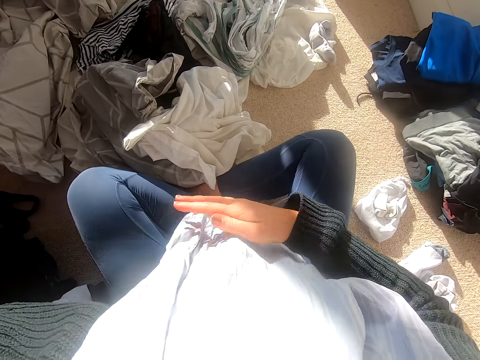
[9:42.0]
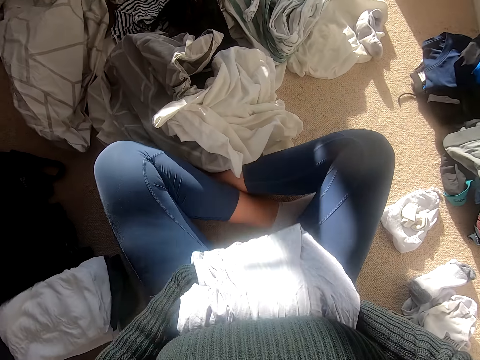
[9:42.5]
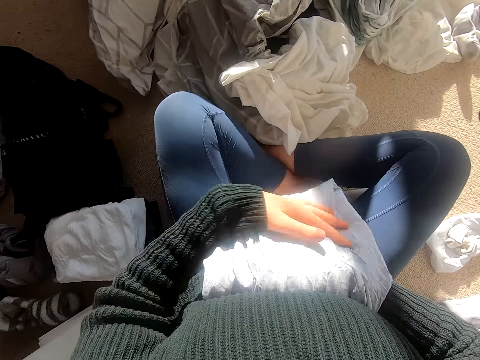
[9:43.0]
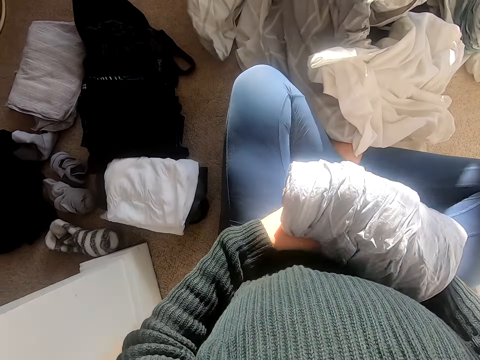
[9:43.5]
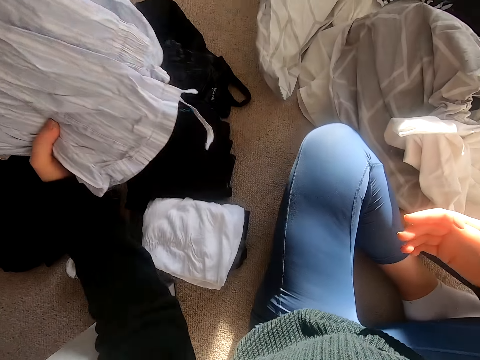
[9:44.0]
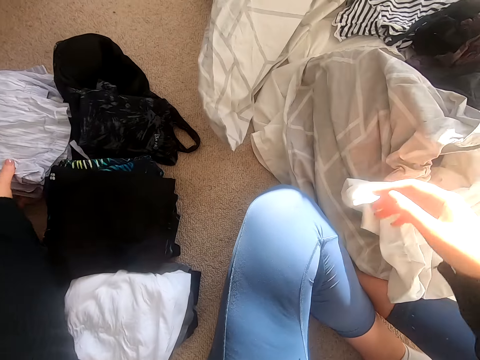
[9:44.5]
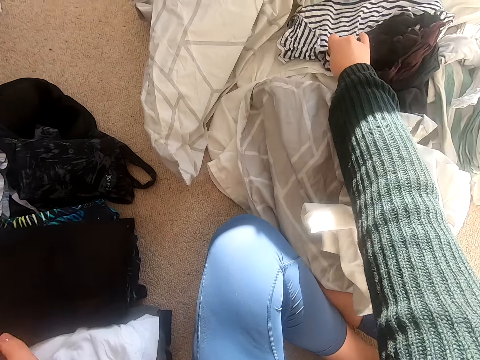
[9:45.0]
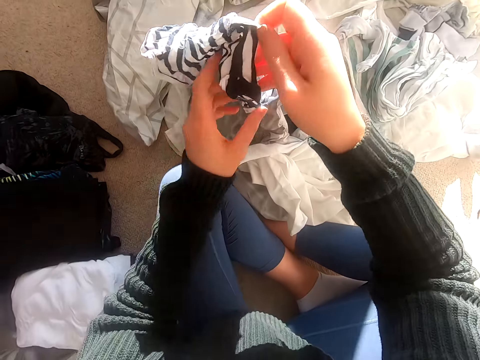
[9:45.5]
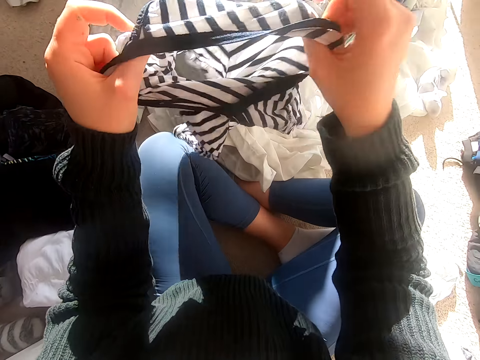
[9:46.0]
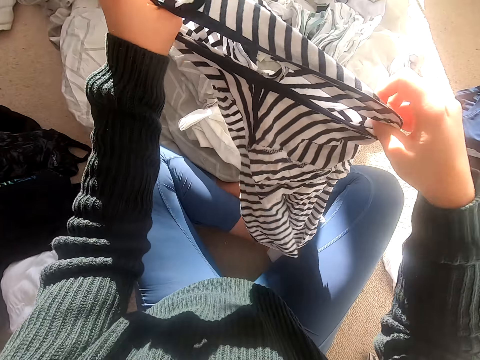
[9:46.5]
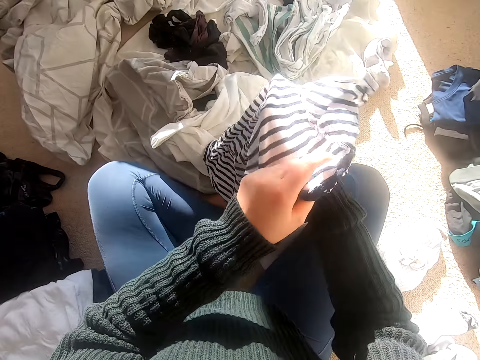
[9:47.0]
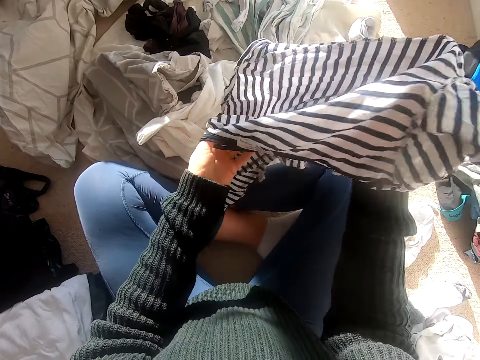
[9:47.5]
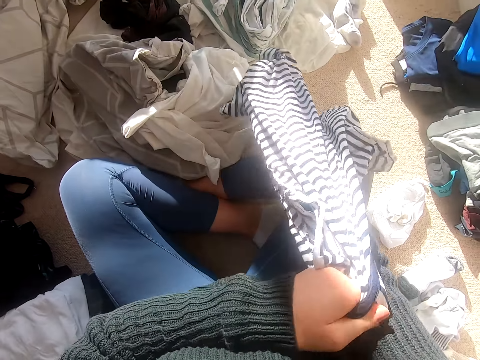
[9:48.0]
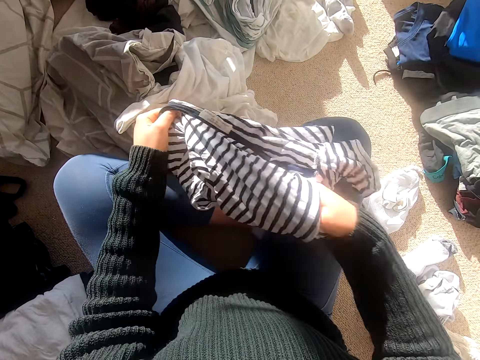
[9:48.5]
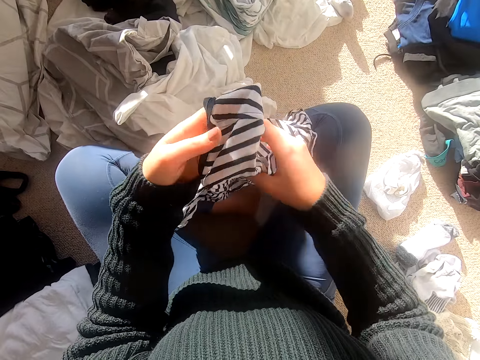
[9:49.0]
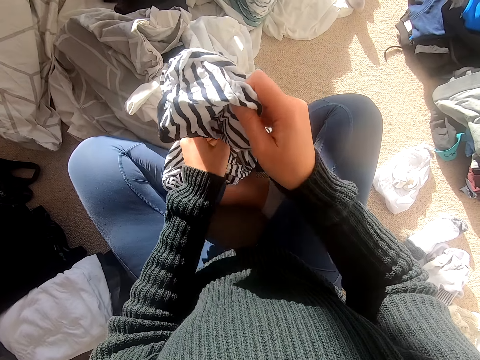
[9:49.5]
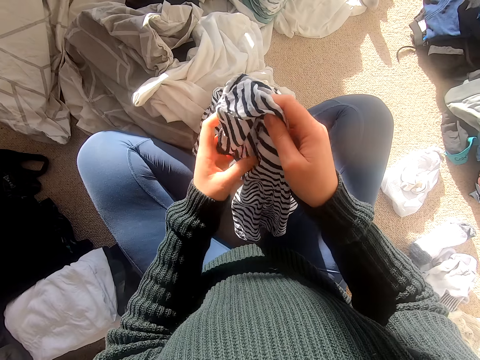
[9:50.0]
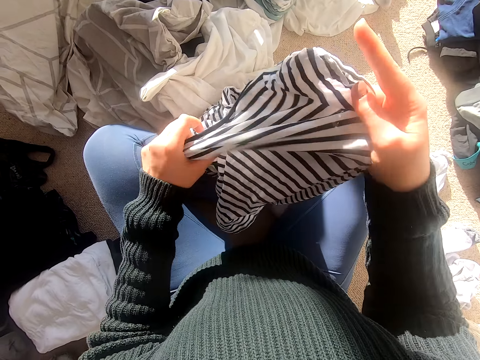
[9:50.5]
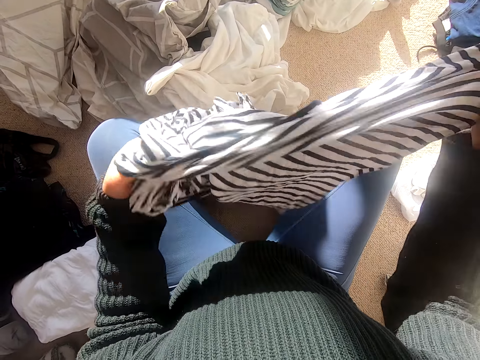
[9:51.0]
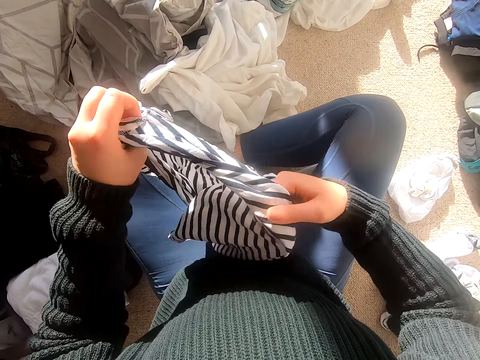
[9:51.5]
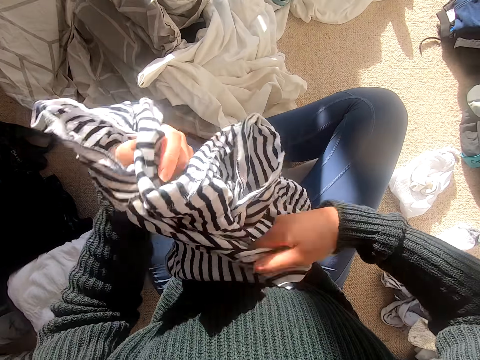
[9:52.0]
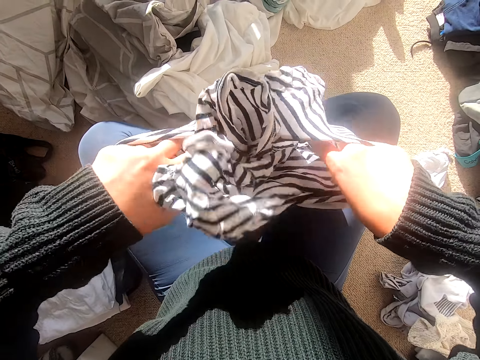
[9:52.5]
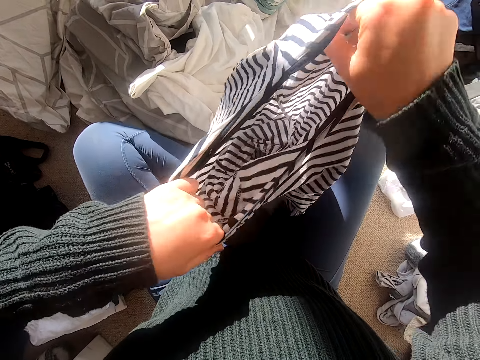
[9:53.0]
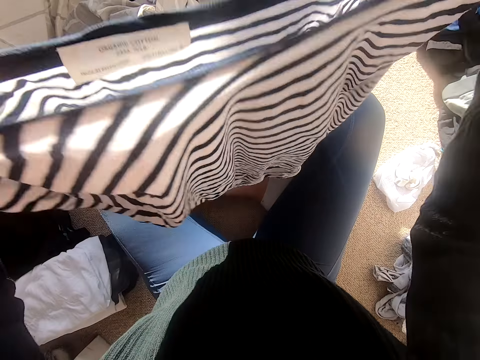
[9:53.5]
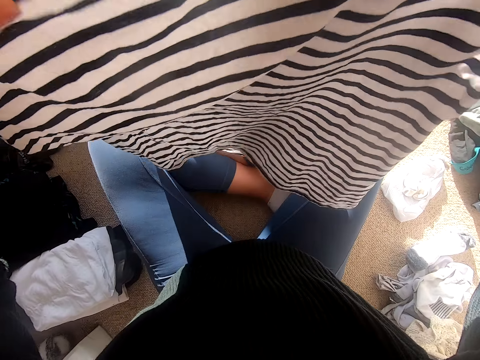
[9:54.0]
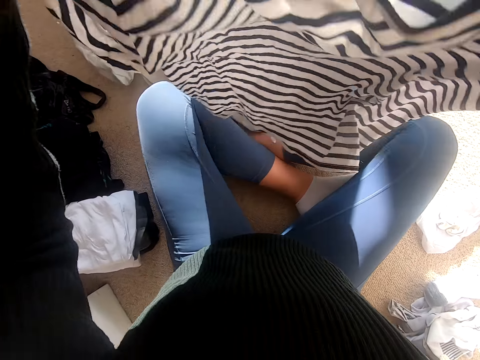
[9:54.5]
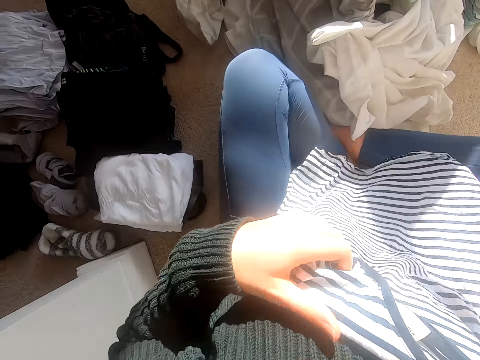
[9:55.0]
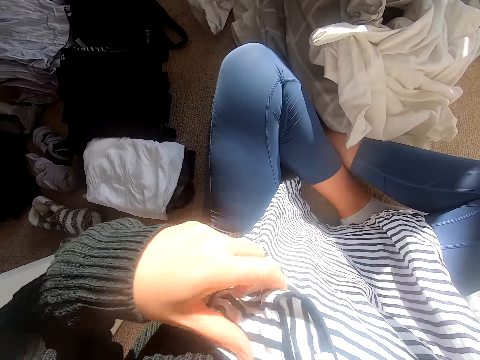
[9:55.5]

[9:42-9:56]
The camera wearer holds the trousers and folds the trousers. They pick up the cloth and turn the cloth. They hold the shirt. They stretch the cloth.

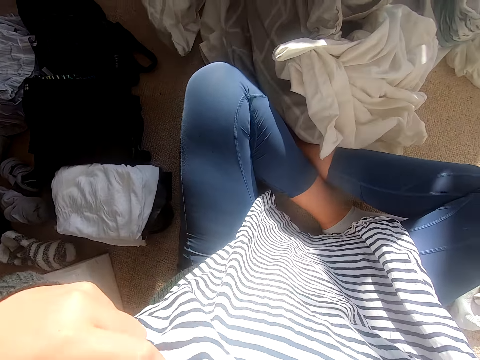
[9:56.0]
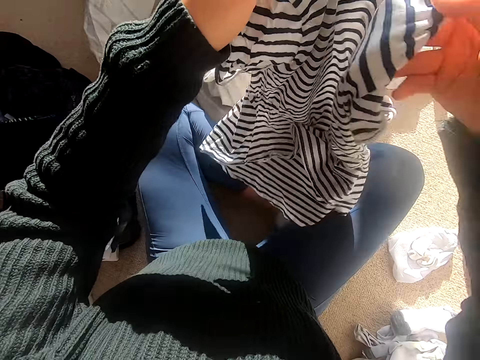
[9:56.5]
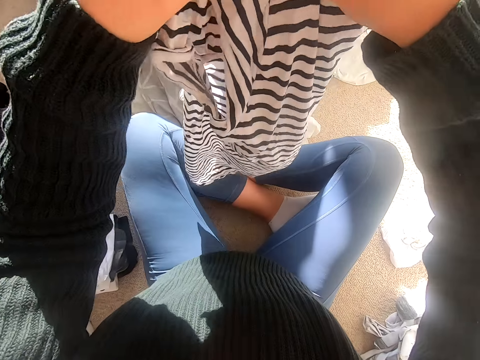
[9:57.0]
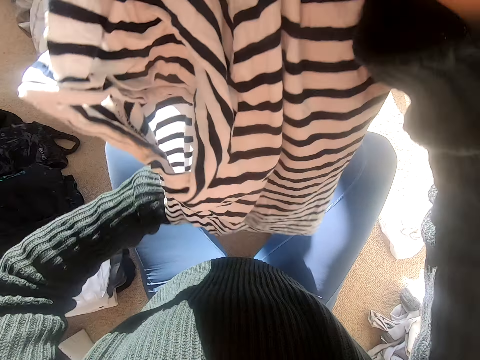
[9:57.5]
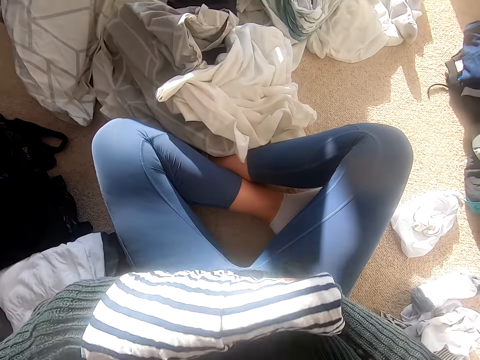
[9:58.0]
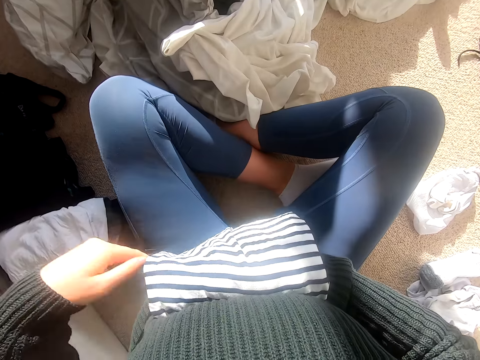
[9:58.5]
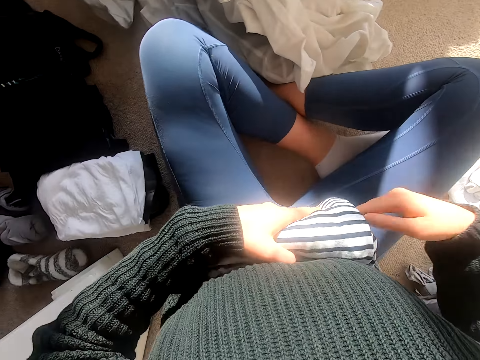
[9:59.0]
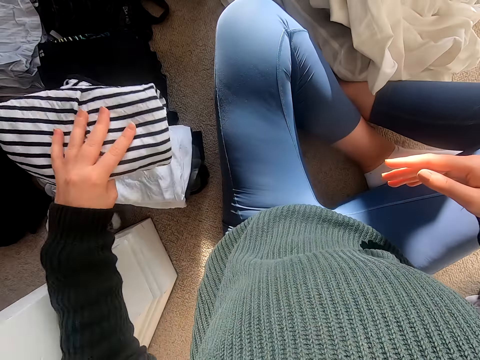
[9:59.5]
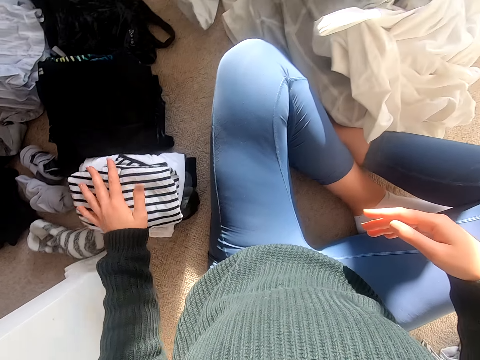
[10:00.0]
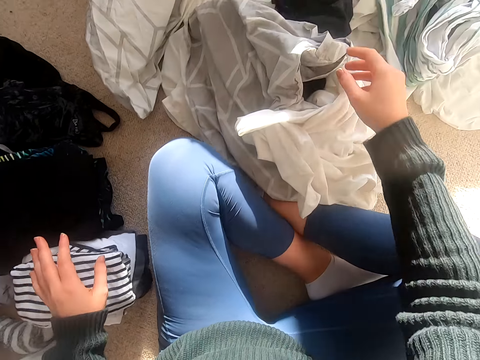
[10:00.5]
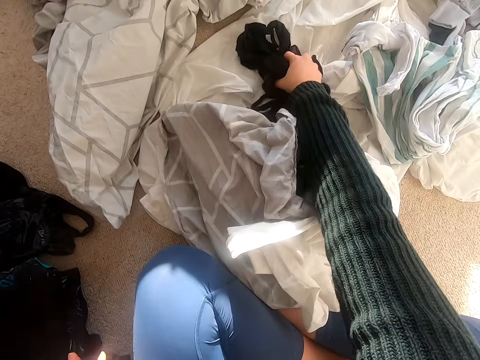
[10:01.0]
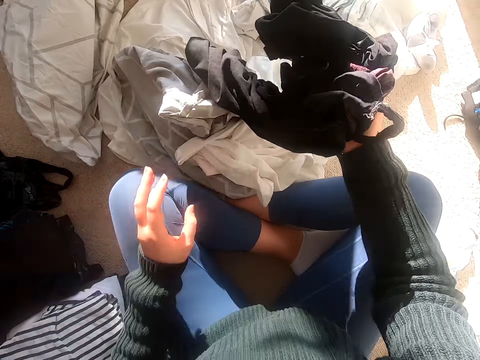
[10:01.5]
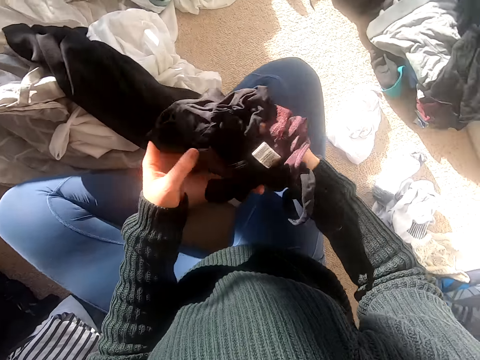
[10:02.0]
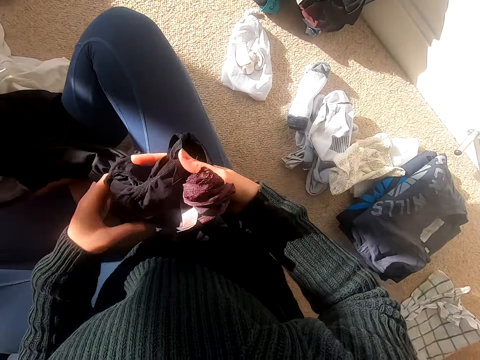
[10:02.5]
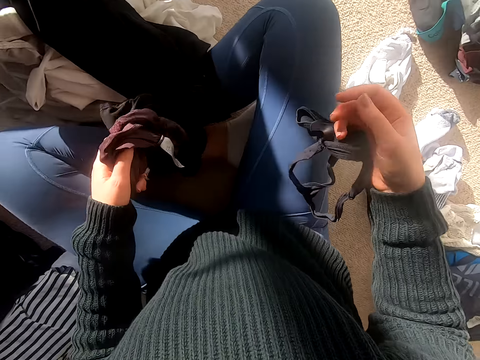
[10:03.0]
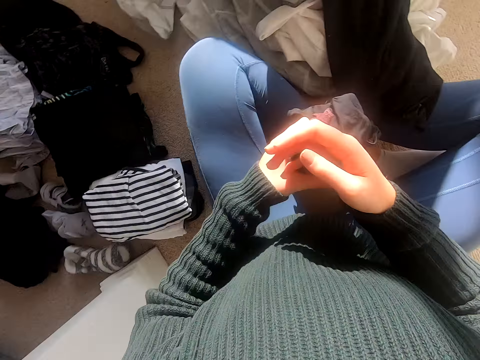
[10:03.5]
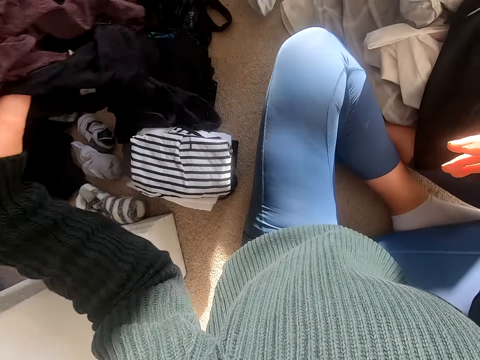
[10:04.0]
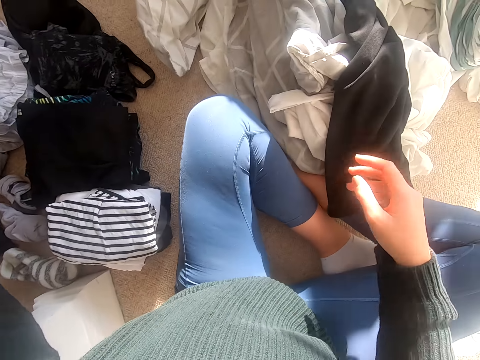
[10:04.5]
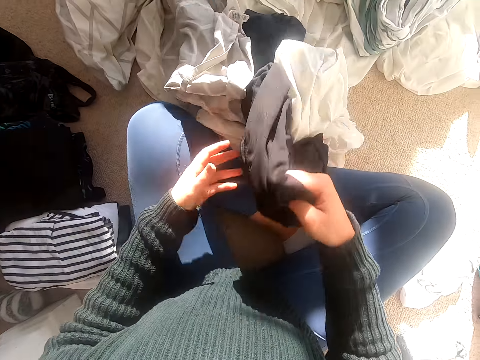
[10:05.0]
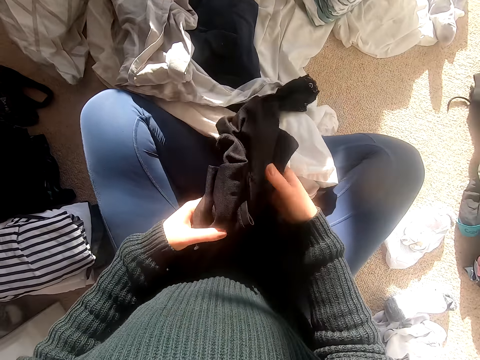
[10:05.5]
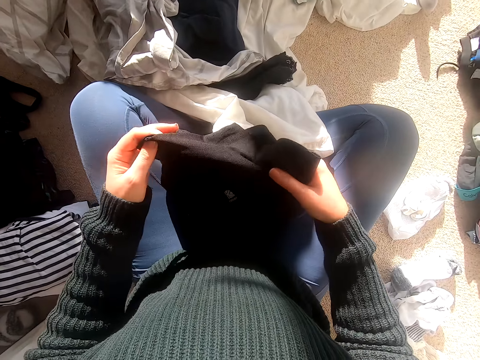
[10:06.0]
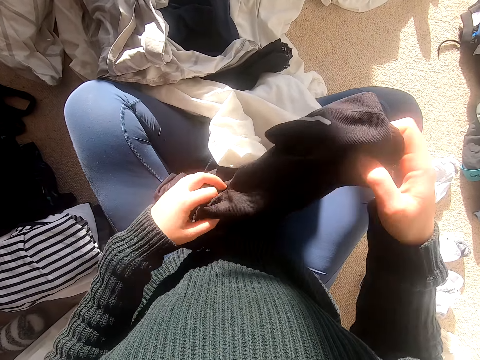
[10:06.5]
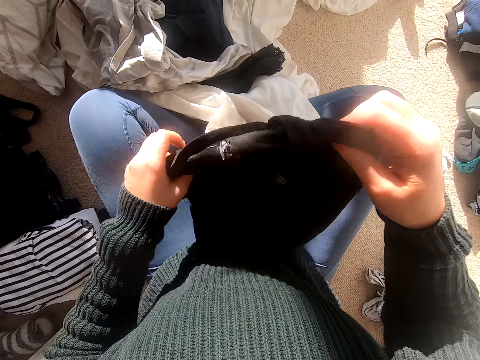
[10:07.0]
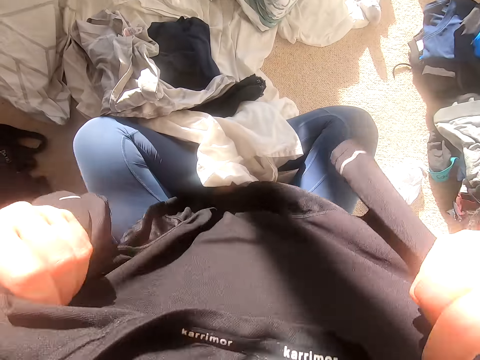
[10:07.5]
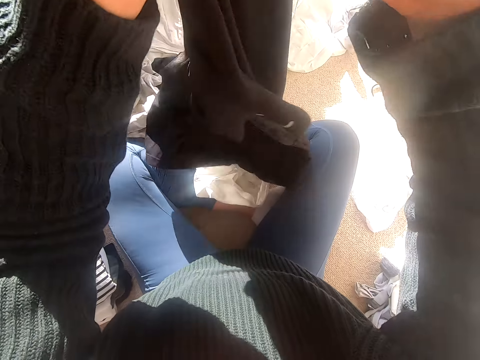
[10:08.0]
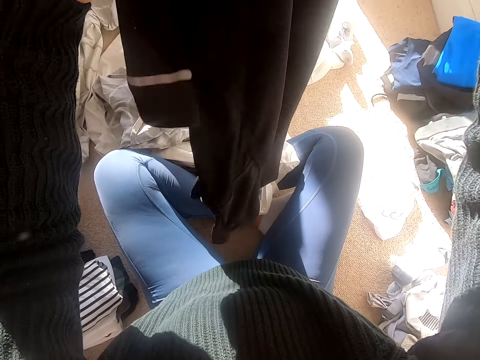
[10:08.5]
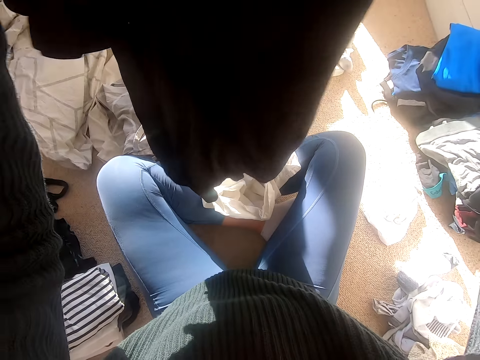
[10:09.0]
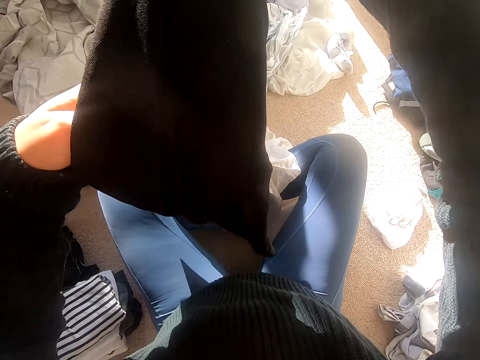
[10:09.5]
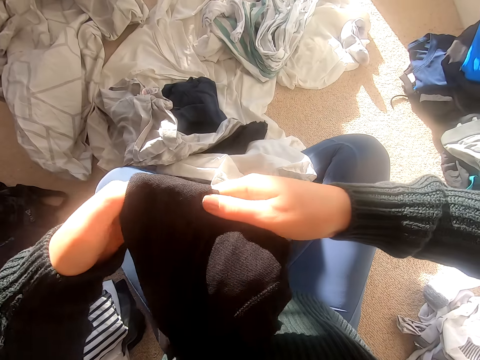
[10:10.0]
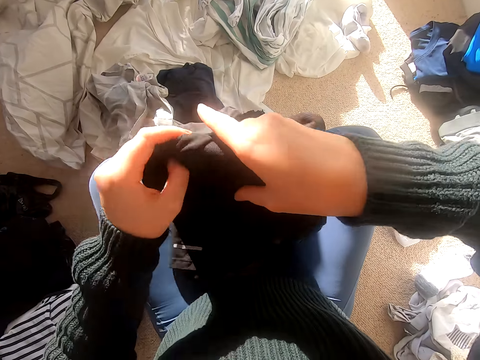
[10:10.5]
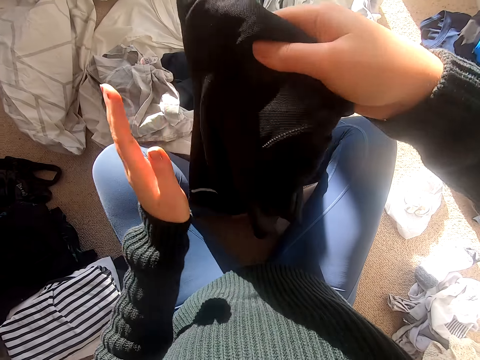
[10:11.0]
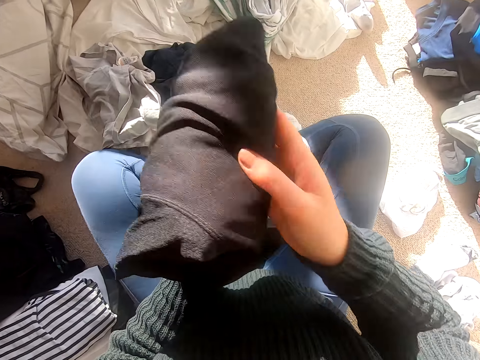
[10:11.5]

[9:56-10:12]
The camera wearer folds the cloth. They put the cloth down, pick up the cloth and put the clothes aside. They pick up the cloth, stretch the cloth and fold the cloth. They hold the cloth.
